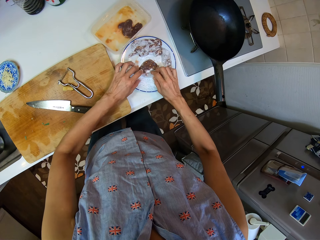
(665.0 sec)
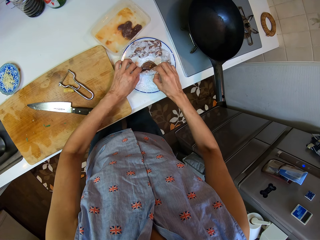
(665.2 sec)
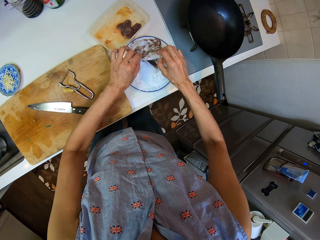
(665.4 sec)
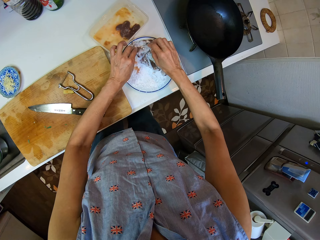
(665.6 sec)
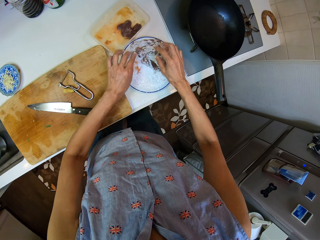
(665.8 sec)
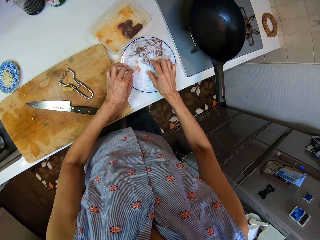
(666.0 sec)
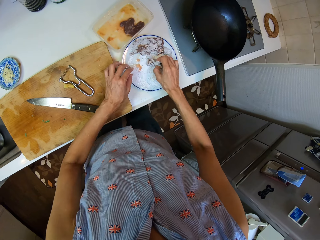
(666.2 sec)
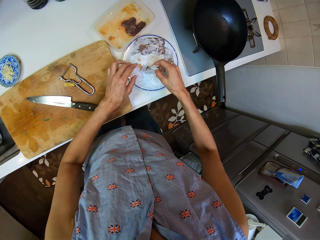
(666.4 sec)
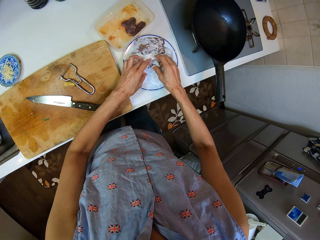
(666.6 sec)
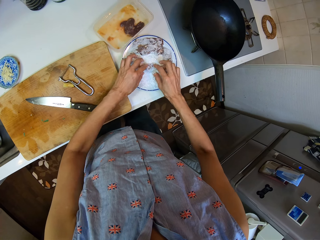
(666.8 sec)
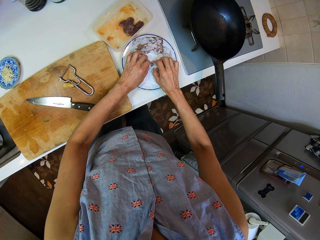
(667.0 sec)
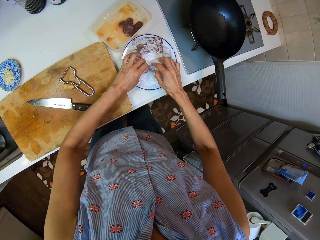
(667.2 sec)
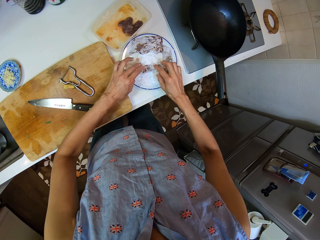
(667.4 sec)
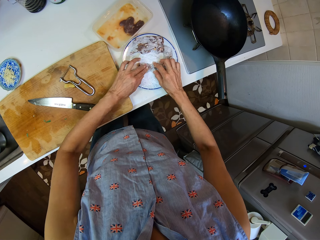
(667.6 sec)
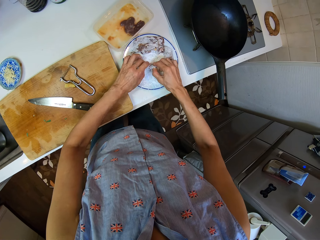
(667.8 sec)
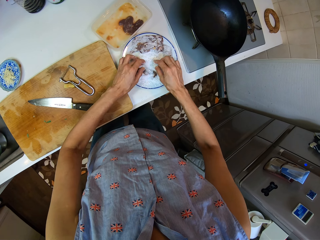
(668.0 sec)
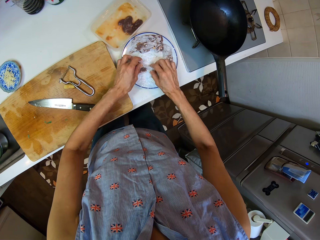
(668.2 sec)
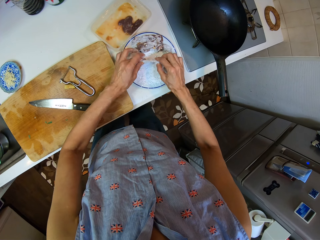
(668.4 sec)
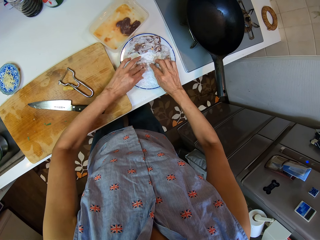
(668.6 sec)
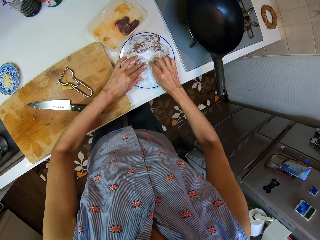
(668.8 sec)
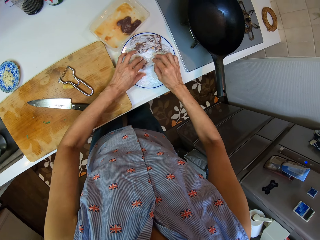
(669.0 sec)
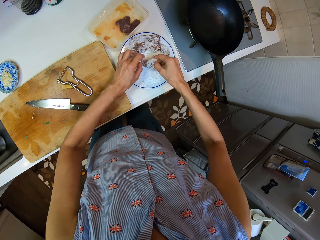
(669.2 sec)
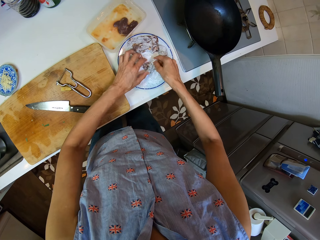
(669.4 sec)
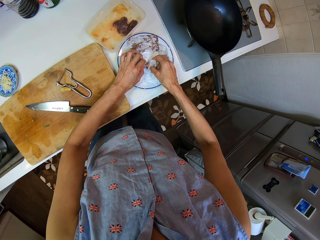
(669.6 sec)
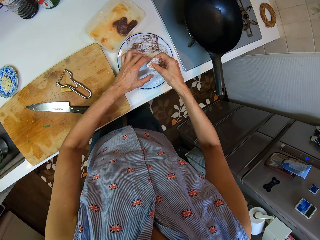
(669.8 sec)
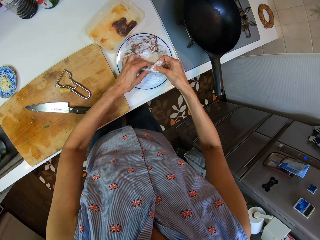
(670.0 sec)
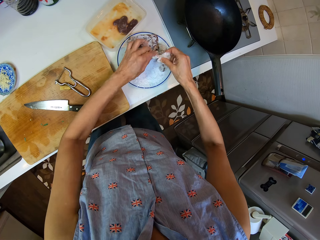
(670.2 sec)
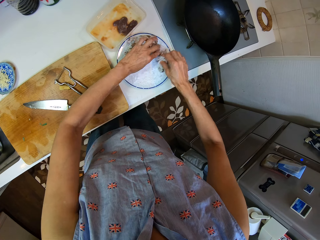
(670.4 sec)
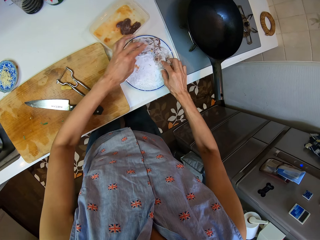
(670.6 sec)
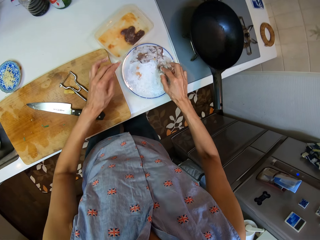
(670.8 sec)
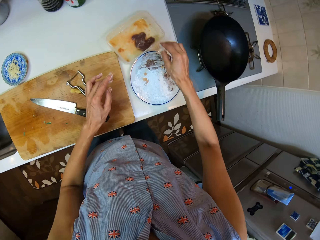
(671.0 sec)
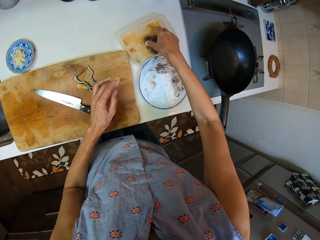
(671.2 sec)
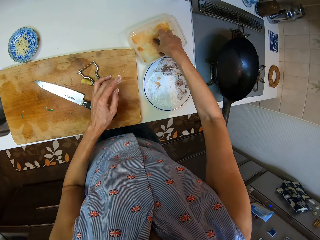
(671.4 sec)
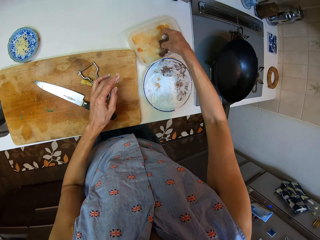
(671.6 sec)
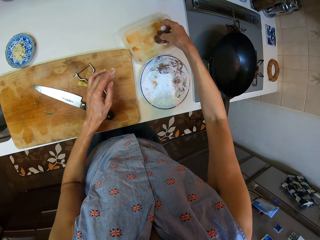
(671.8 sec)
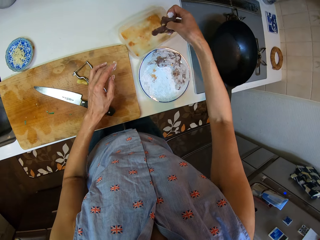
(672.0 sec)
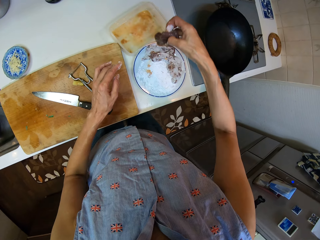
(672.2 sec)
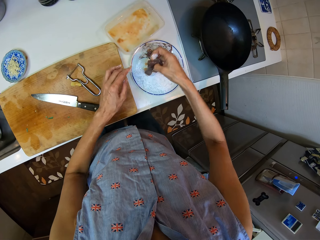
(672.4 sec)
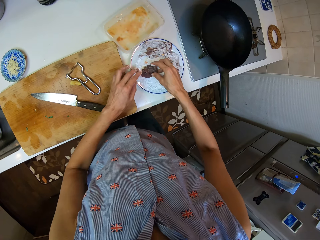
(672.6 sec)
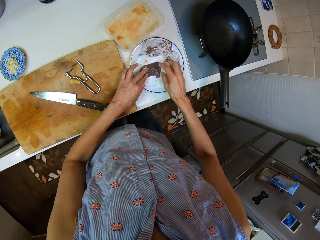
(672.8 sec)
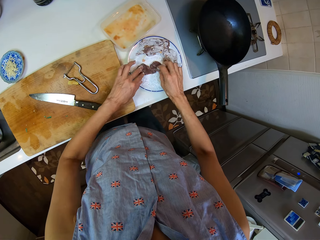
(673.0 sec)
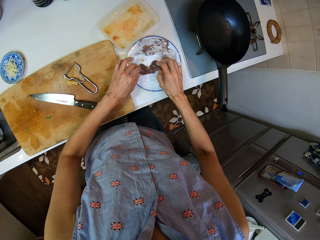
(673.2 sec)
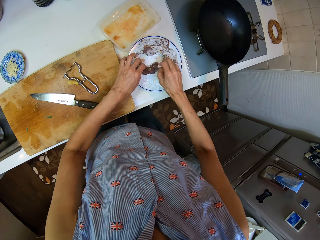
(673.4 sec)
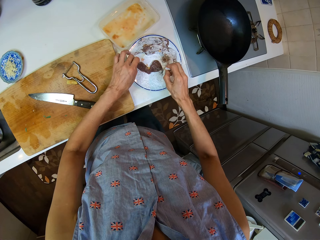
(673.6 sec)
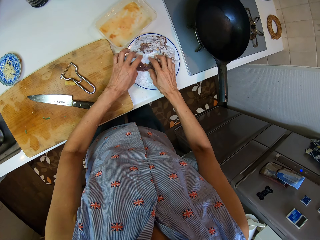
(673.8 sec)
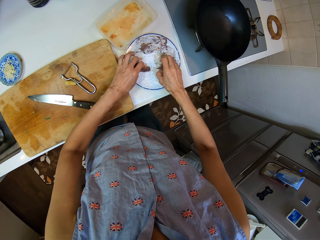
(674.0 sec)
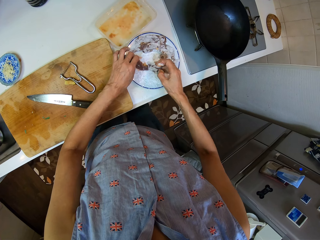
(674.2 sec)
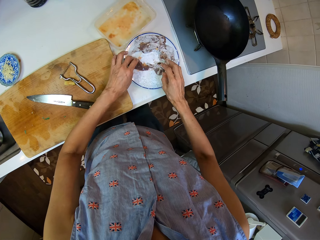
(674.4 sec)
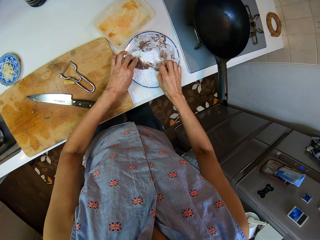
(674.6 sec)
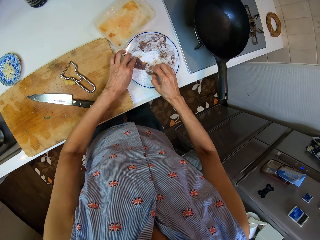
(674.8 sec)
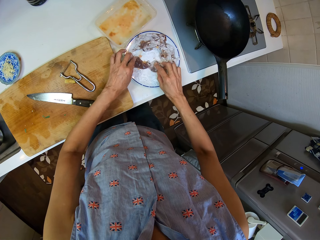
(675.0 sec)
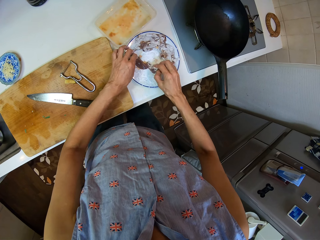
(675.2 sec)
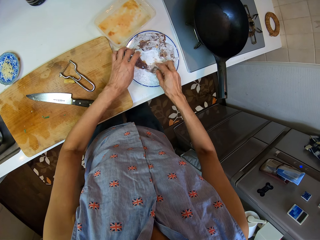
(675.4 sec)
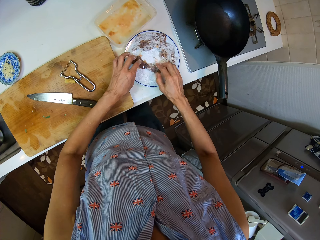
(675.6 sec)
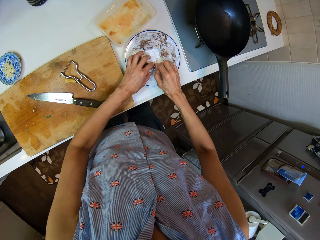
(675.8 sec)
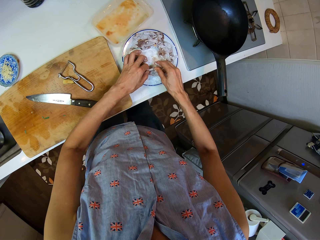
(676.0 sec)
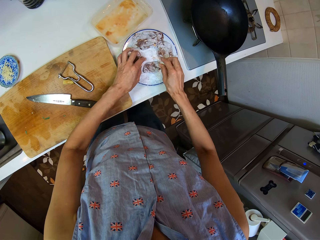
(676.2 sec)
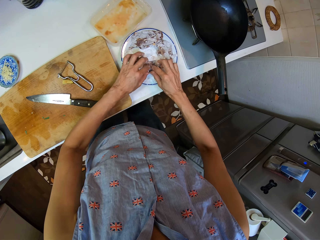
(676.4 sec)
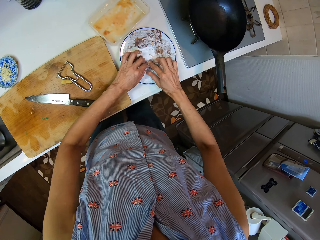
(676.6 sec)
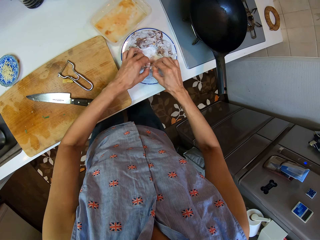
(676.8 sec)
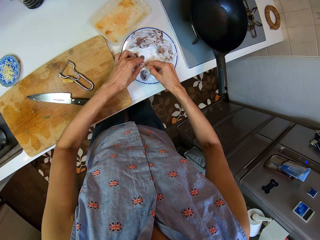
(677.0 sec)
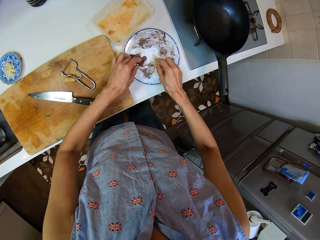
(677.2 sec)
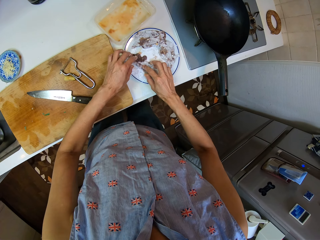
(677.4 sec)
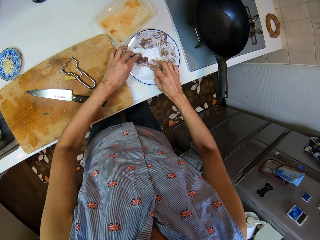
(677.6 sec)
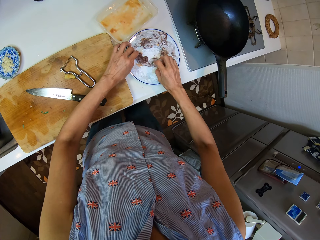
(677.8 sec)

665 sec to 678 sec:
The camera wearer picks a piece of liver from the powder. They place a piece of liver on the others. They mix another piece of liver with the powder. They turn the piece of liver. They mix another piece of liver with the powder. They hold the piece of liver. They place a piece of liver on the others. They move another beef from the bowl into the plate. They pick the pieces of liver from a lunch box. They place the pieces of liver on the powder. They put the flour all over the beef. They separate the pieces of liver. They mix a piece of liver with the powder. They turn the piece of liver.

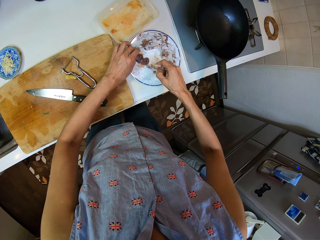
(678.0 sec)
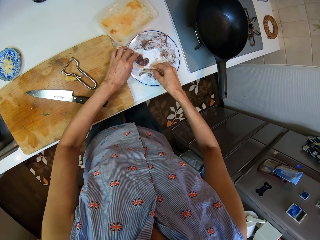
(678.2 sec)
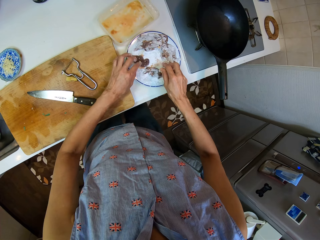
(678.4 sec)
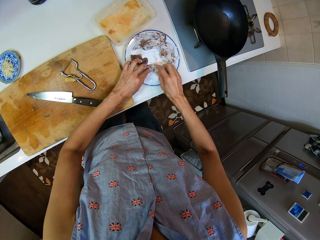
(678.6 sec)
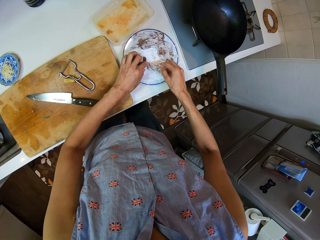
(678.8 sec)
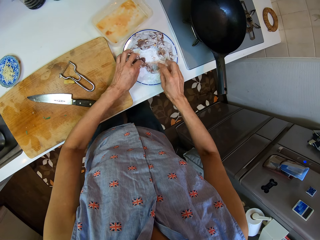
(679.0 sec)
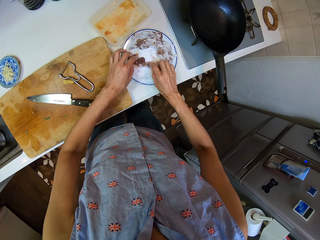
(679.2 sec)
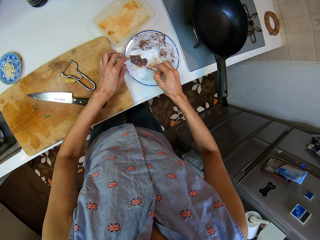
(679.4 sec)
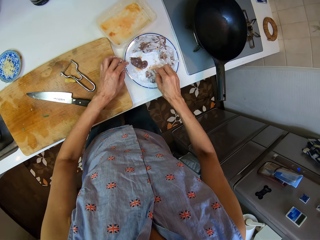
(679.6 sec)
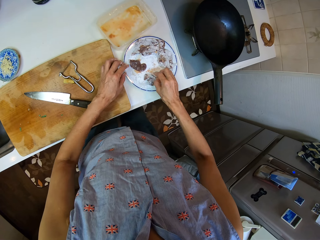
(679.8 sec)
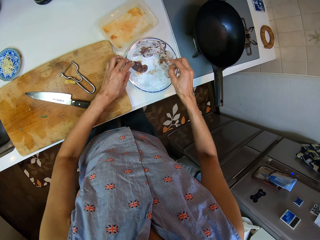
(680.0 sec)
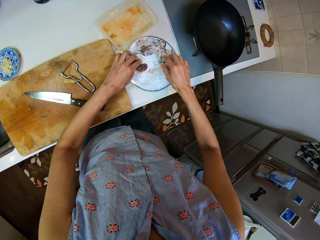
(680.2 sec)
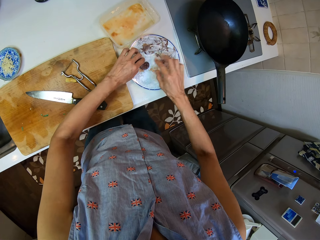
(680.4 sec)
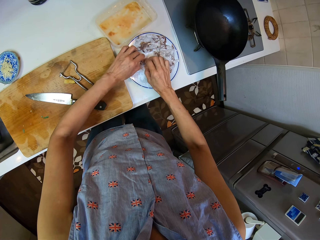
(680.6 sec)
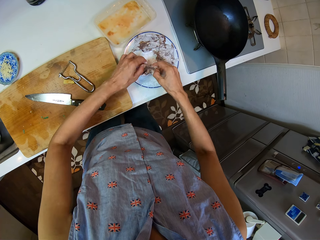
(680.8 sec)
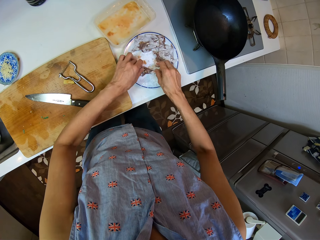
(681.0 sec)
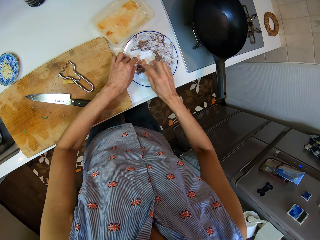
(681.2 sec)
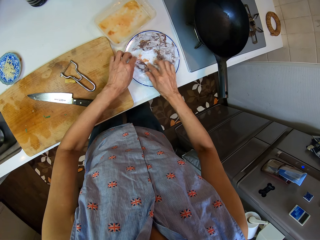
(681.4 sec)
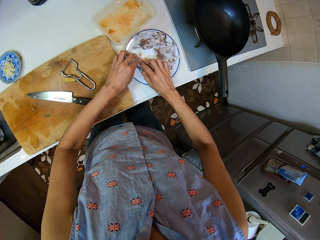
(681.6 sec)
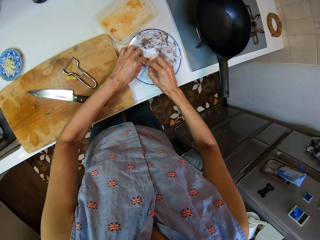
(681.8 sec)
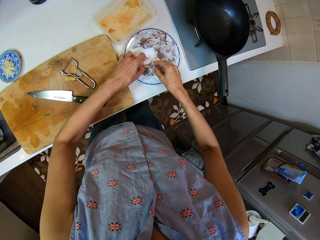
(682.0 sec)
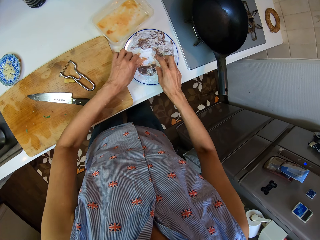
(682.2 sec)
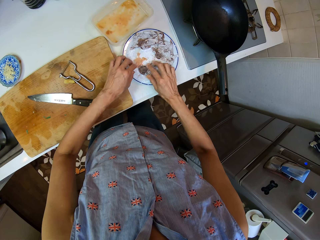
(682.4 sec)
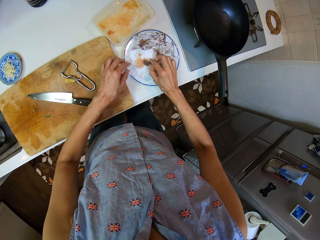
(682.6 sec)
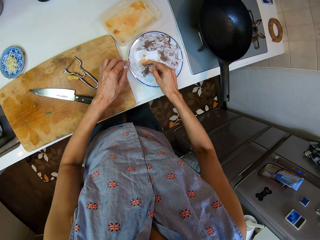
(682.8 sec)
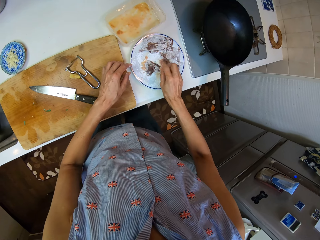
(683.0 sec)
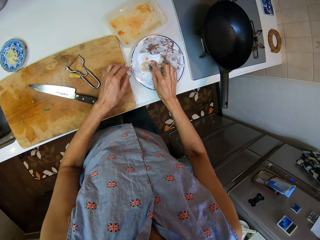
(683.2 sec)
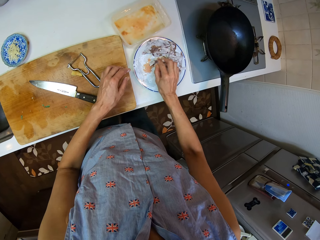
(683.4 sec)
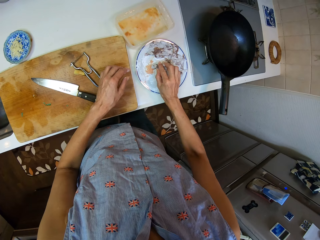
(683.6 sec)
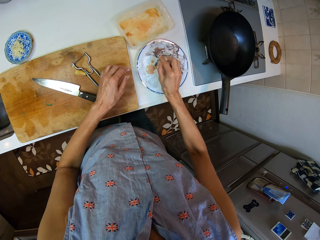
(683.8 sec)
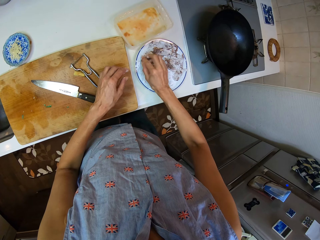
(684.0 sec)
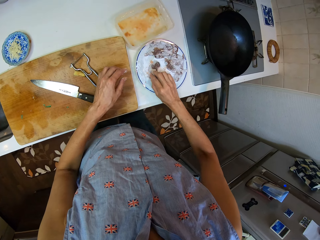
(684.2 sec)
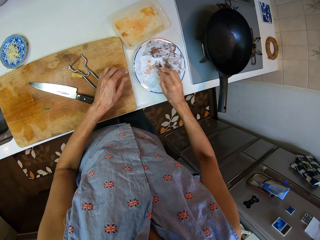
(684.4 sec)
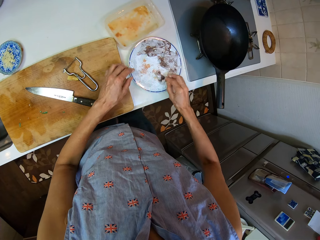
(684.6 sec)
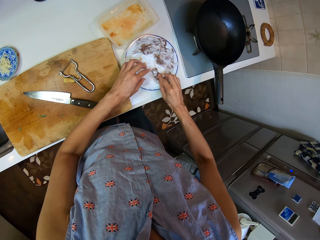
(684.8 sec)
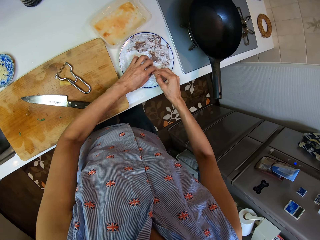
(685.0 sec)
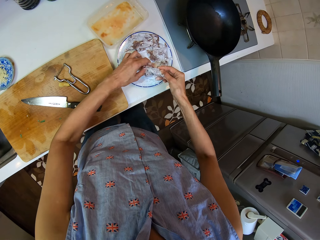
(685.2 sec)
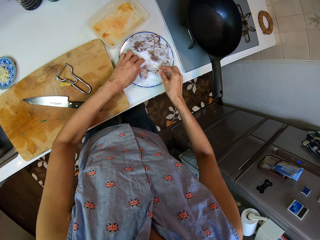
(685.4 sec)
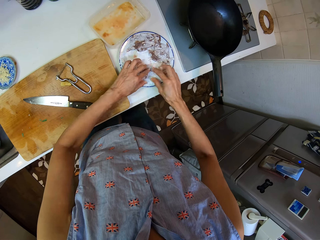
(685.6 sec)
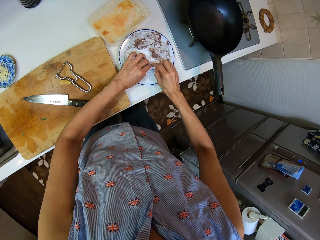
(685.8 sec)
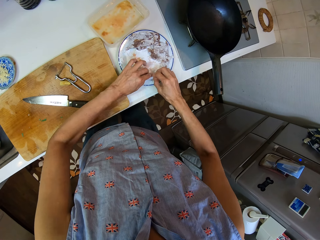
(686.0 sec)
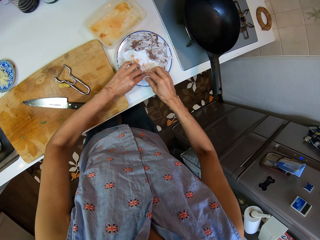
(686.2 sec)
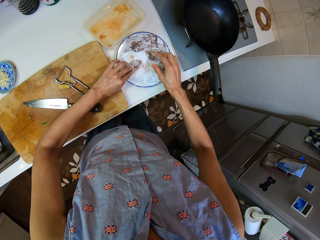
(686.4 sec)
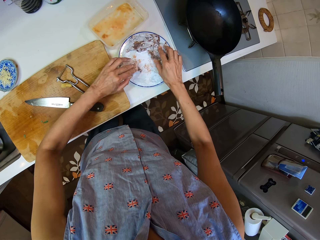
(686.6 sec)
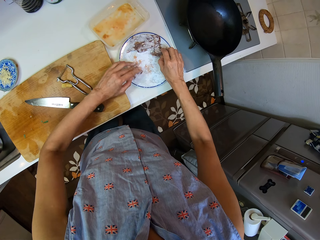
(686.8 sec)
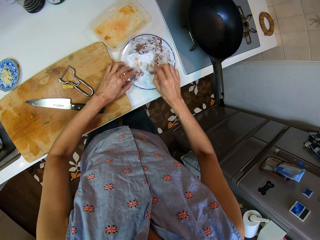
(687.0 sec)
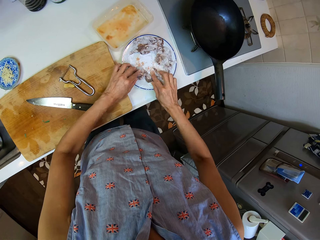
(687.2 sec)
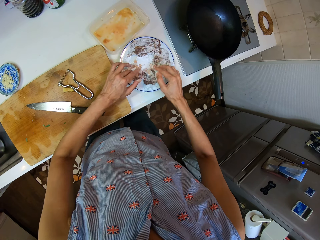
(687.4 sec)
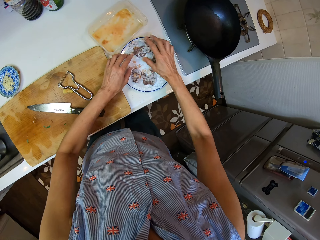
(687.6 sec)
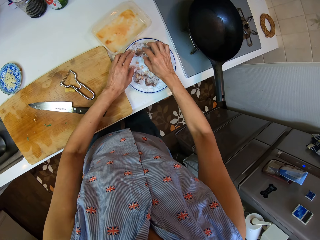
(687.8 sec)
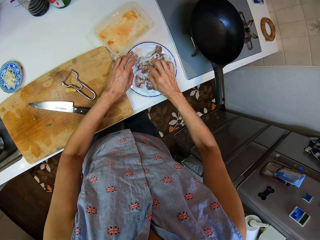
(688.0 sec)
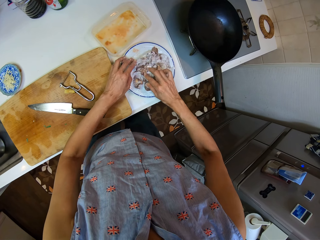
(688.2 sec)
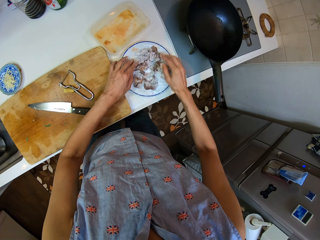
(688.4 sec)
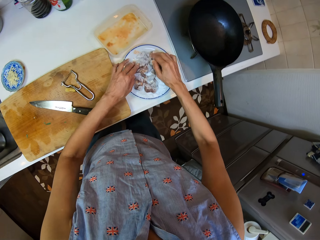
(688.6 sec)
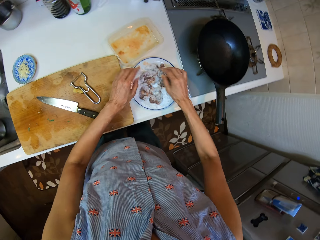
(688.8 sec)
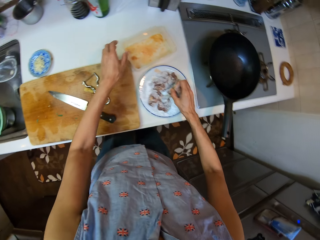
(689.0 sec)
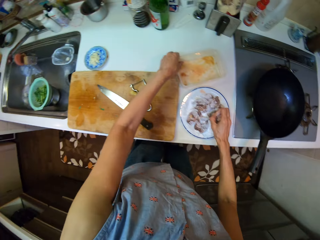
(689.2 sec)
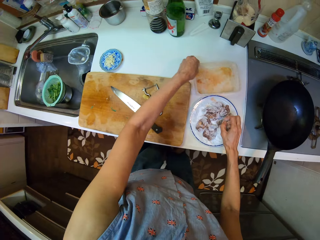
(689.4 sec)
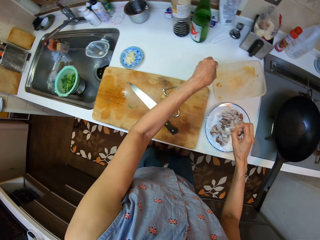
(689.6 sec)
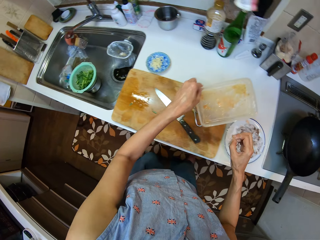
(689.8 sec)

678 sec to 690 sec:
The camera wearer mixes a piece of liver with the powder. They turn the piece of liver. They place a piece of liver on the others. They turn a piece of liver. They mix a piece of liver with the powder. They turn the piece of liver. They mix a piece of liver with the powder. They turn the piece of liver. They pick a piece of liver from the plate. They place the piece of meat on the powder. They put the pieces of meat together. They carry the bowl to the sink.